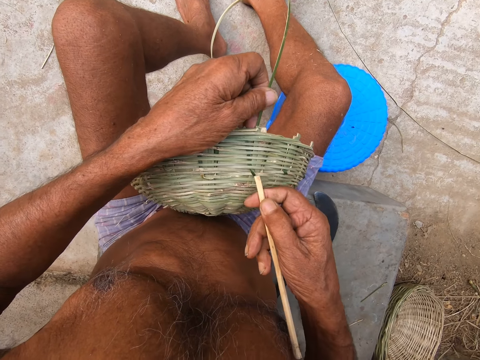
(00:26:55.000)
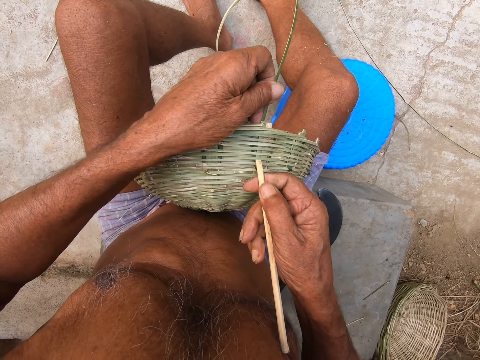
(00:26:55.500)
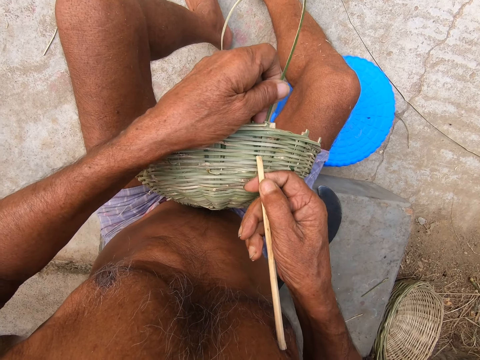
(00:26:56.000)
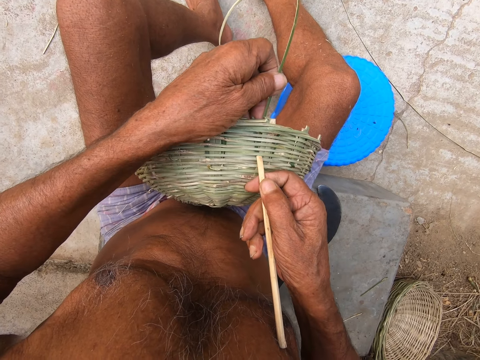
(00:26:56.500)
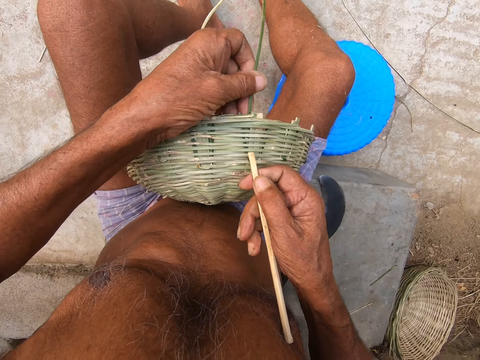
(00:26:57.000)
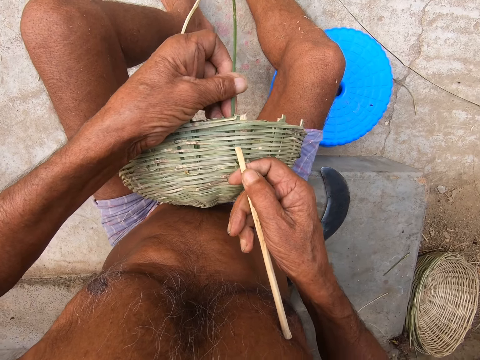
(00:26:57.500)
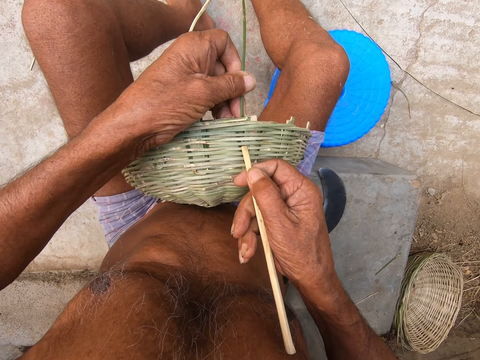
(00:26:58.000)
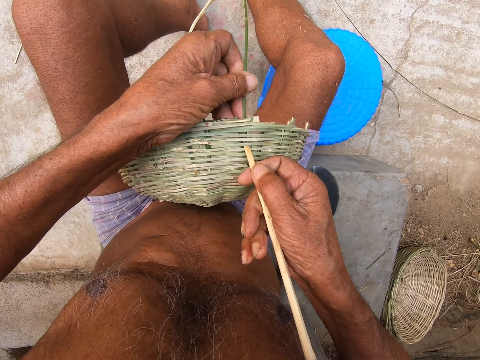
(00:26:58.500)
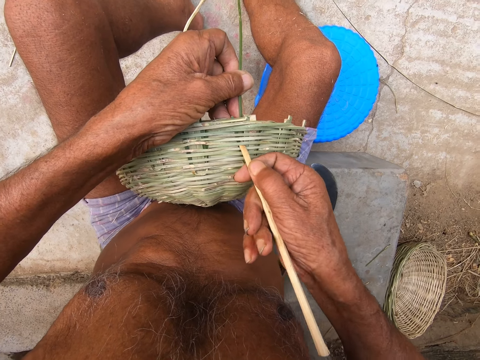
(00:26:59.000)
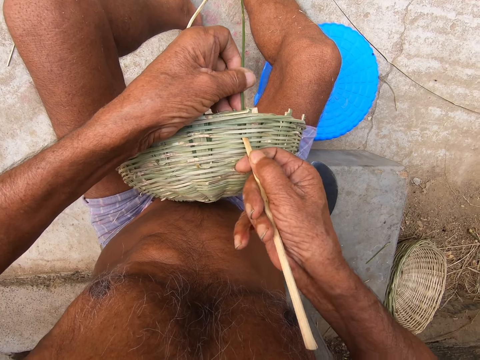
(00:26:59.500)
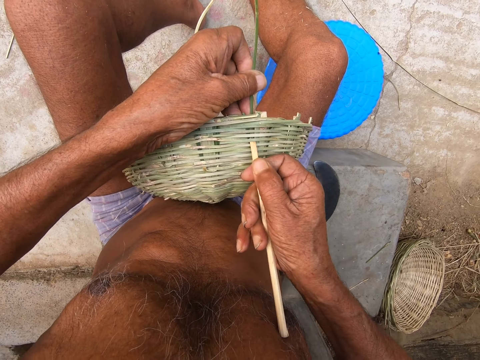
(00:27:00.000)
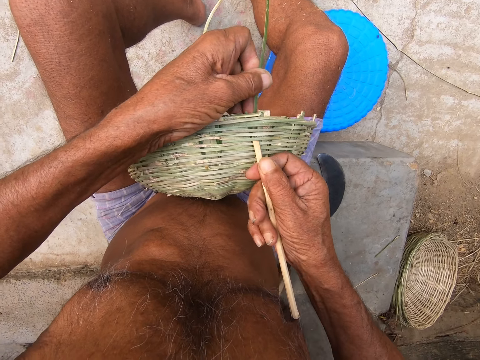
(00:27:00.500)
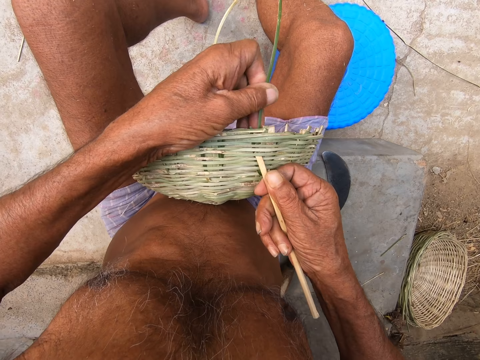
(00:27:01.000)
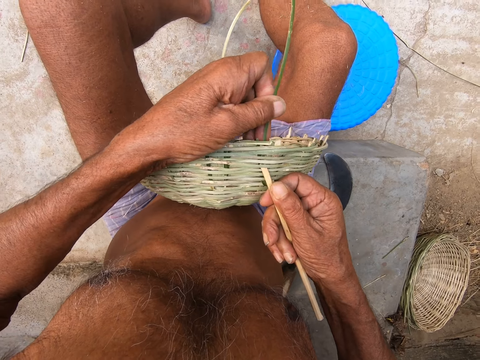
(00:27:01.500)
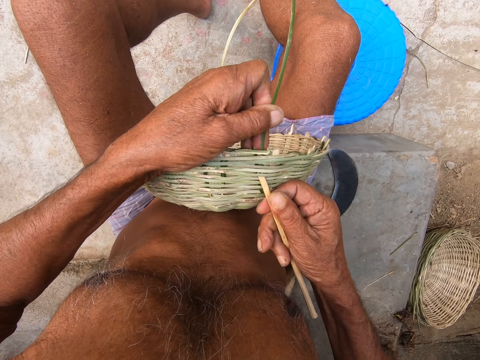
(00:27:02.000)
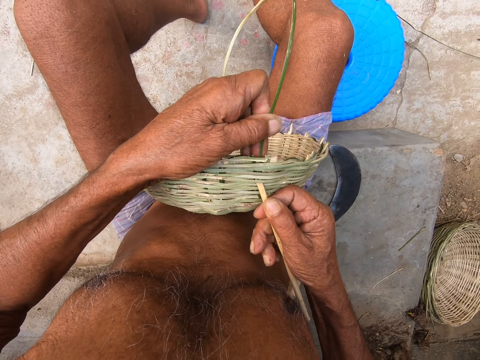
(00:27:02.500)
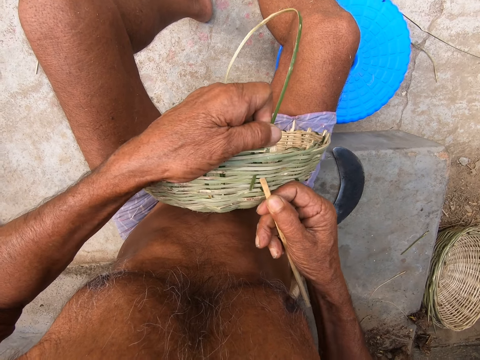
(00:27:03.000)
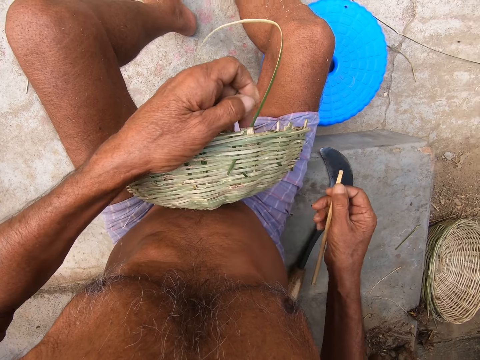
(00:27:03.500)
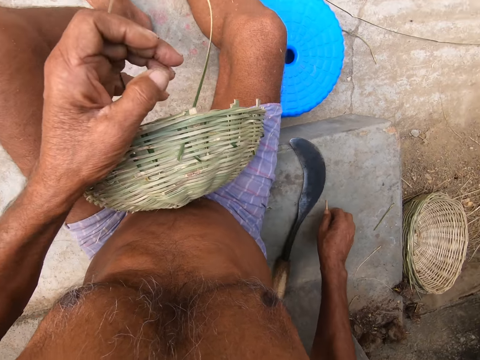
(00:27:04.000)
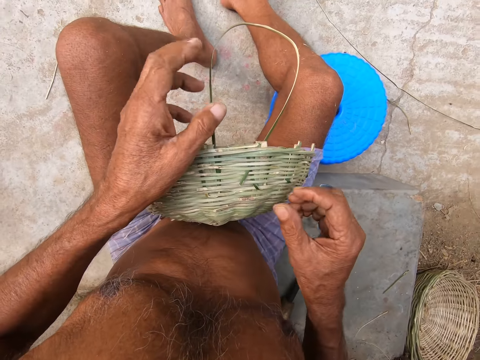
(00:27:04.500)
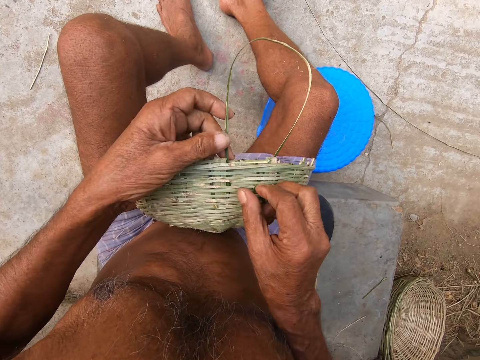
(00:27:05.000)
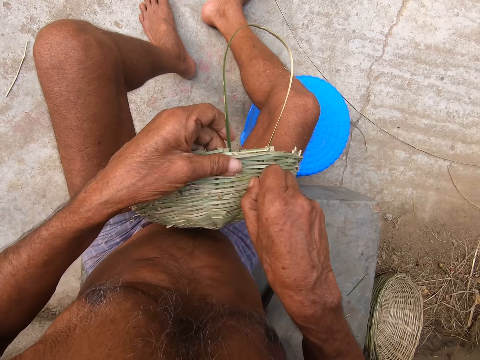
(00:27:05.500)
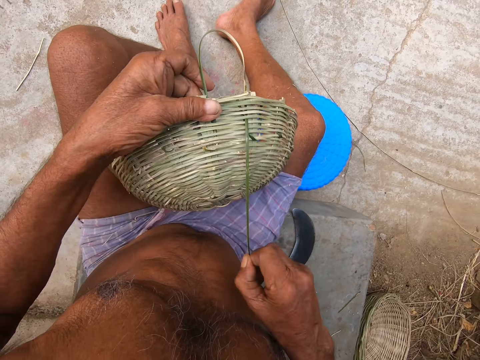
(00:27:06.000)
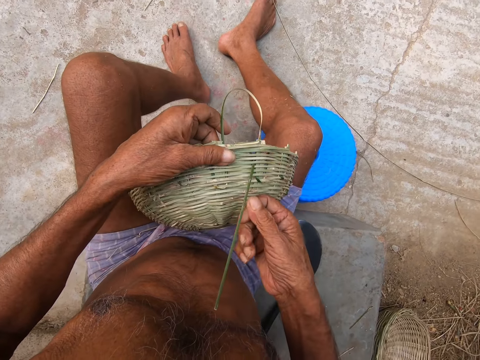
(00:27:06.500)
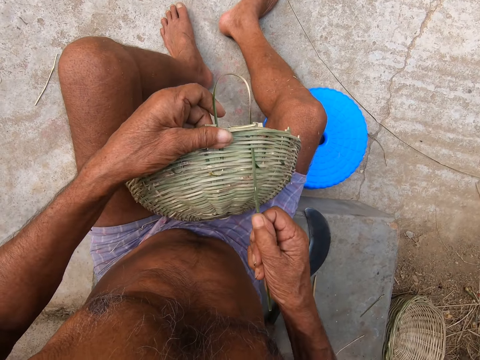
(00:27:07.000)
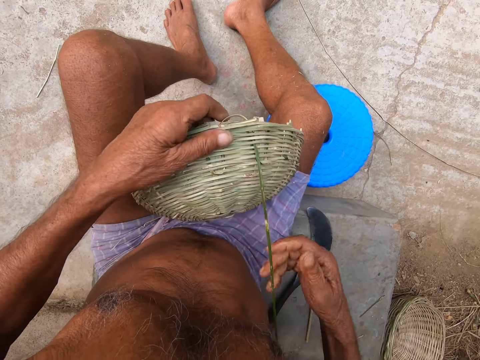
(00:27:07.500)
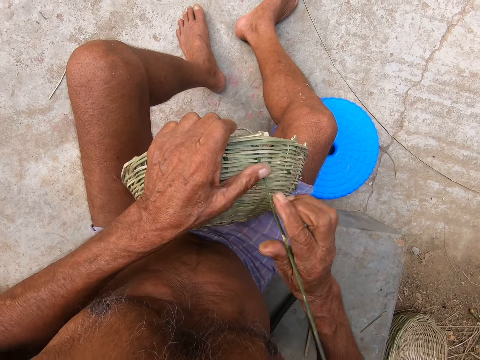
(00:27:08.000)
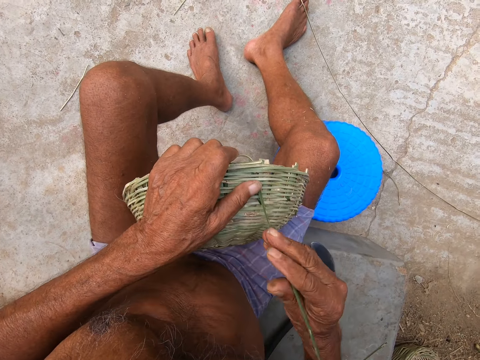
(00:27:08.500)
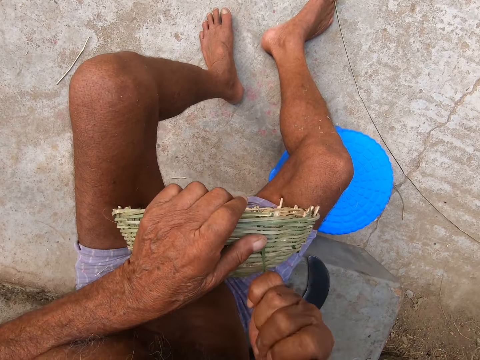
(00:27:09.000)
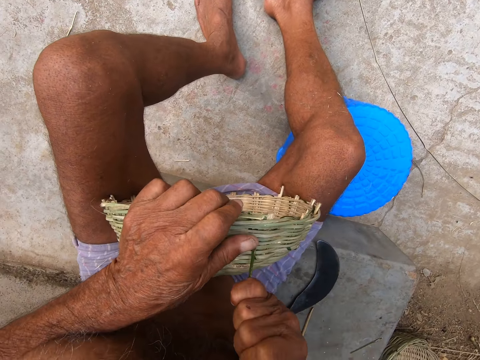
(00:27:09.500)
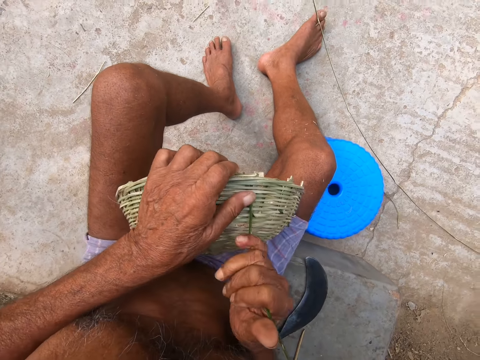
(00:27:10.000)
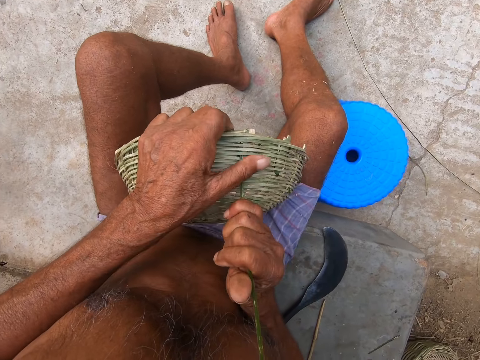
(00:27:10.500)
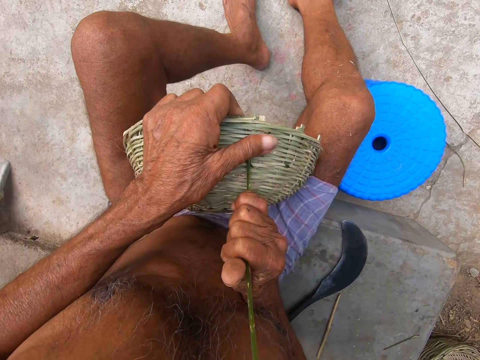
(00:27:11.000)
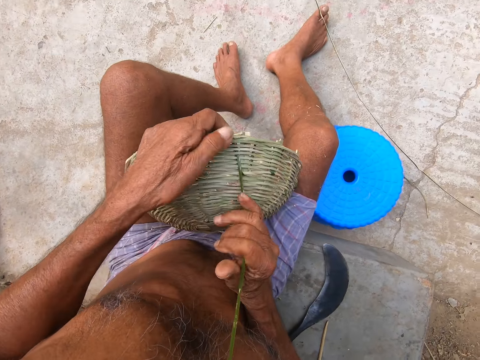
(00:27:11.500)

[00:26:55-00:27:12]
The camera wearer puts the piece of wood into the basket with his right hand. He pushes the bamboo strip into the basket with his left hand. He drops the piece of wood on the slab with his right hand. He holds the bamboo strip in his left hand. He holds the basket in his left hand. He pulls one end of the bamboo strip through the basket with his right hand. He places his left hand on the bamboo on the basket.

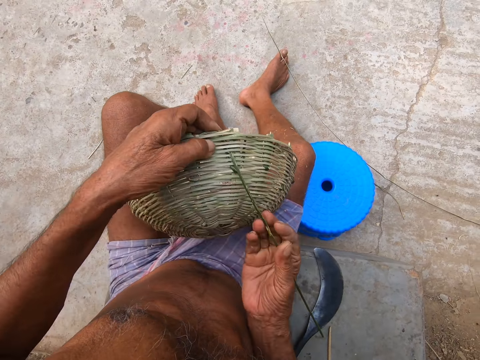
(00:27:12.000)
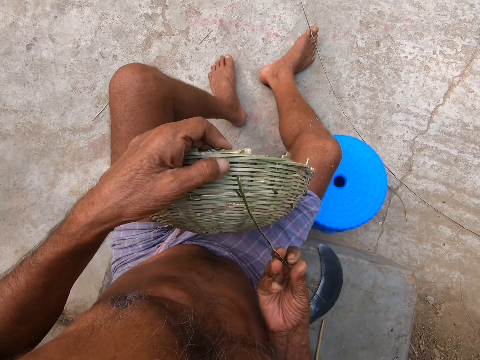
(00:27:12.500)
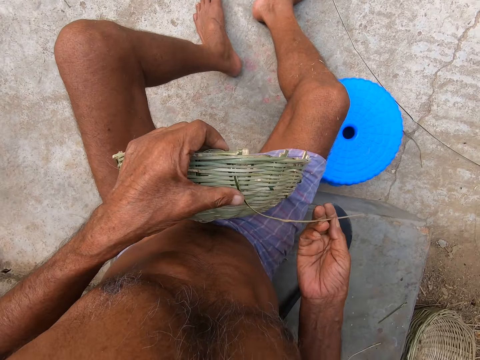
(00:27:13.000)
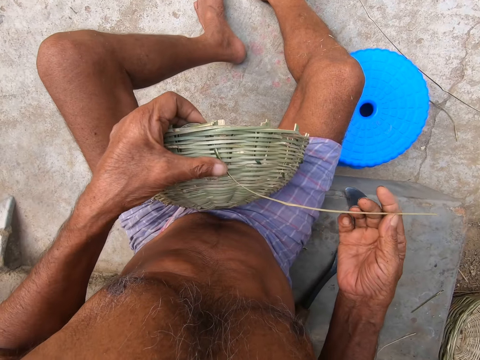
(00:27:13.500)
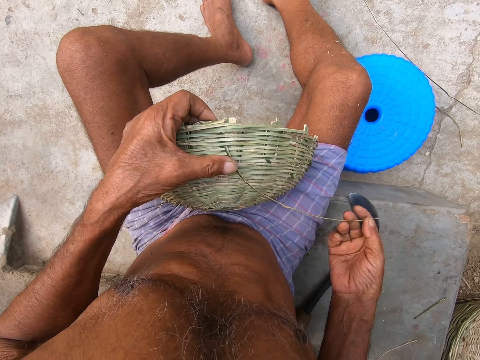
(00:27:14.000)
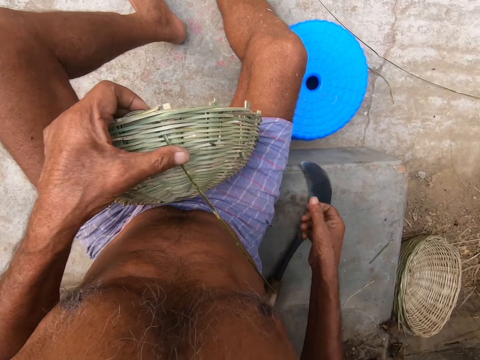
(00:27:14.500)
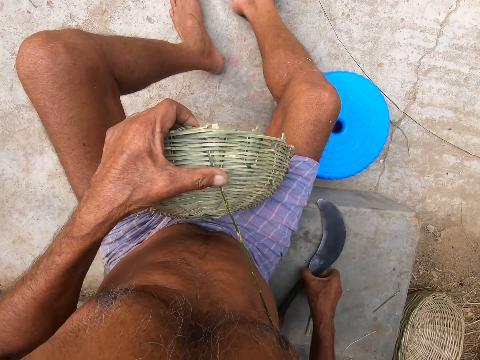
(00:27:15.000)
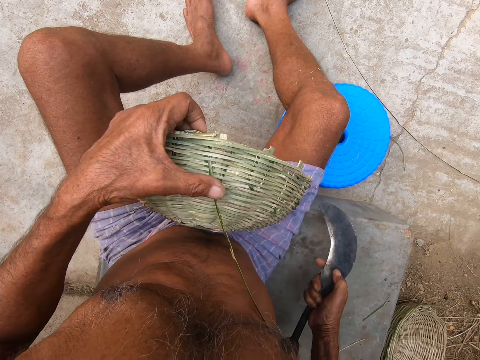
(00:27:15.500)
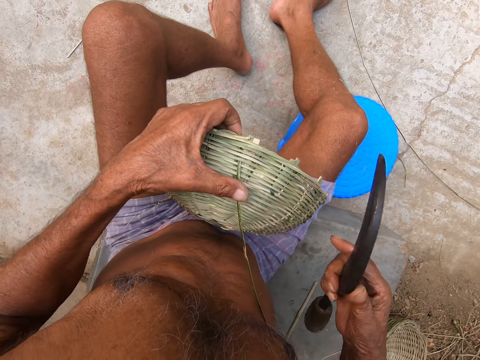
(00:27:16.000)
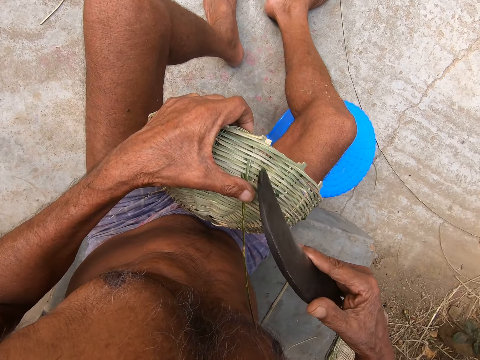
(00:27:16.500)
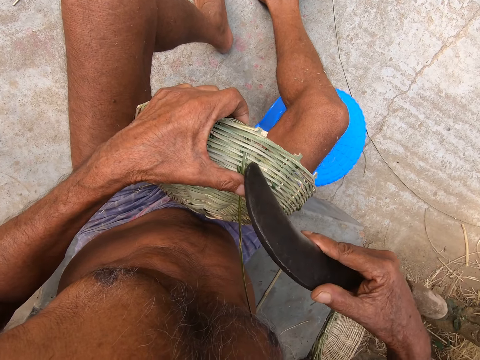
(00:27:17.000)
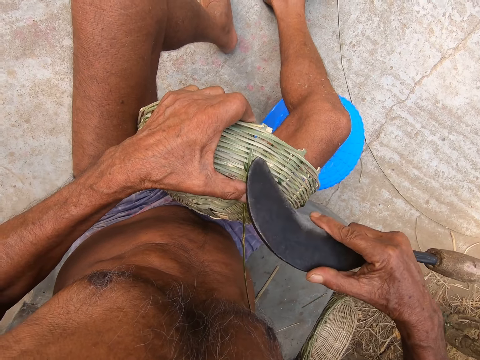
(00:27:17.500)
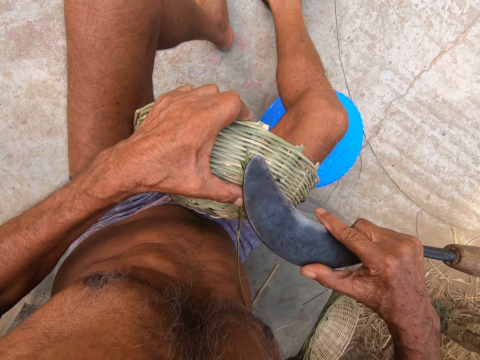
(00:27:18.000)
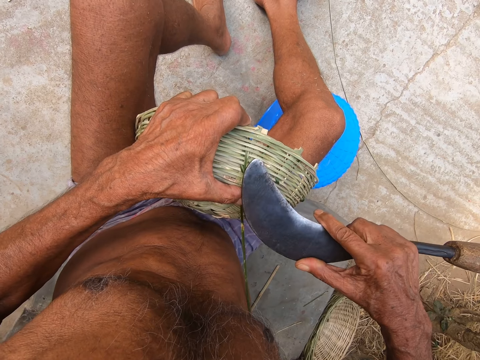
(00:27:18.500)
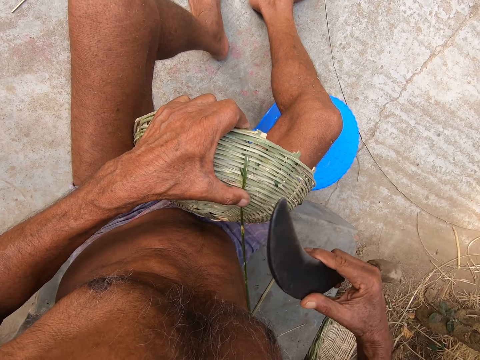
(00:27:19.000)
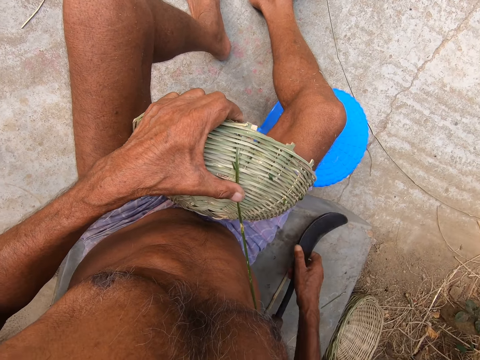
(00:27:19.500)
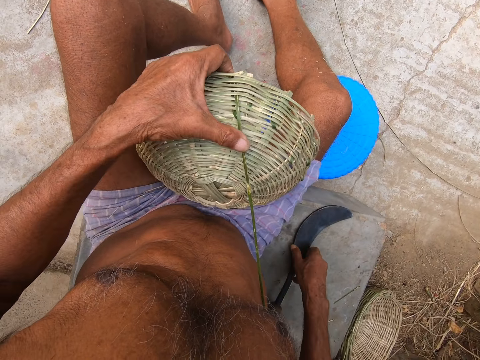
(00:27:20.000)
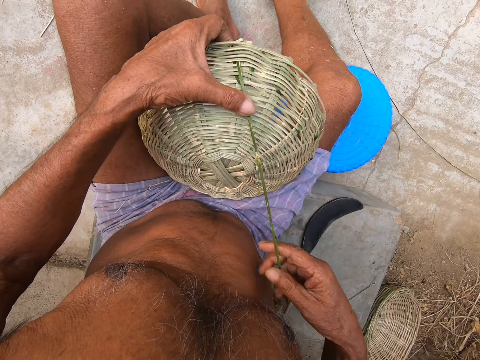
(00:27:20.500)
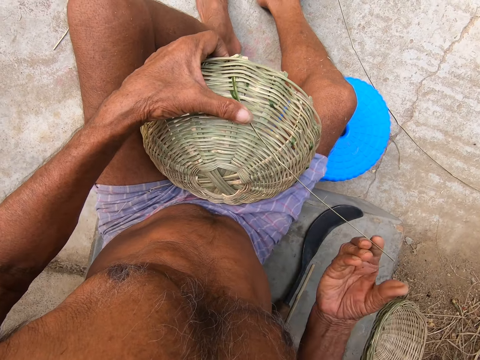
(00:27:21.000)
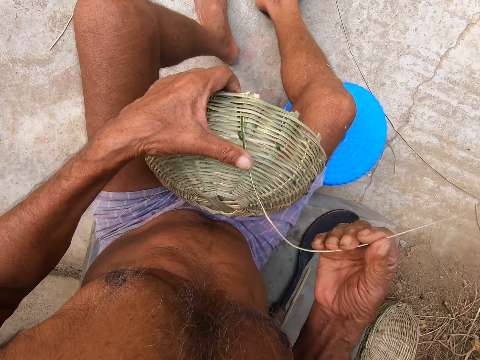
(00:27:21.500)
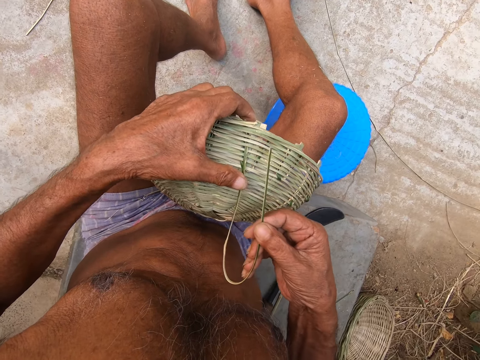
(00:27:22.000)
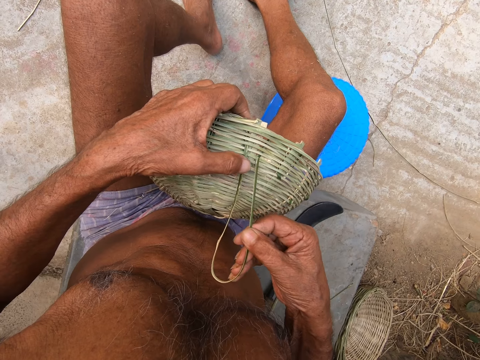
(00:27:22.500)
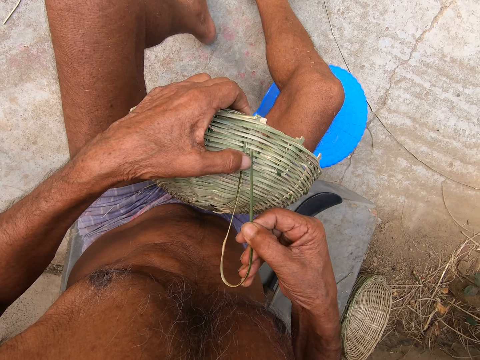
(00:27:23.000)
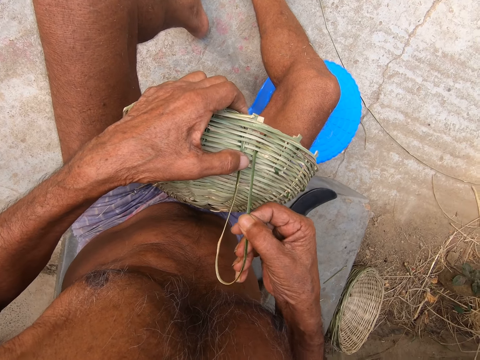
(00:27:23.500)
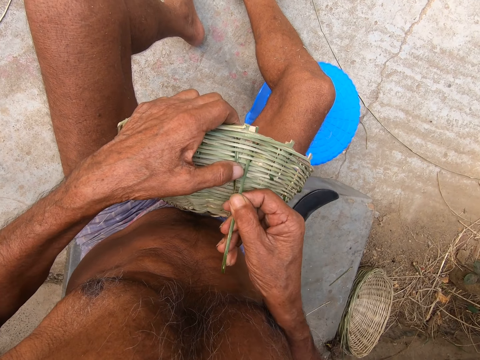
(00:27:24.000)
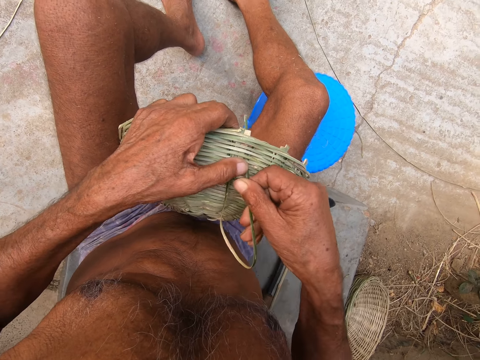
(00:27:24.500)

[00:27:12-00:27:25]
The camera wearer picks up a sickle from the slab with his right hand. He adjusts the basket with the sickle in his right hand. He places the sickle on the slab with his right hand. He holds the bamboo strip in his right hand. He puts the bamboo strip on the basket with his right hand. He weaves.
